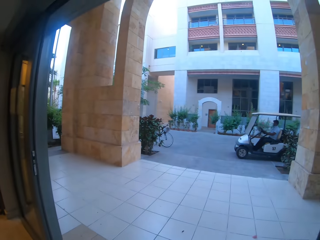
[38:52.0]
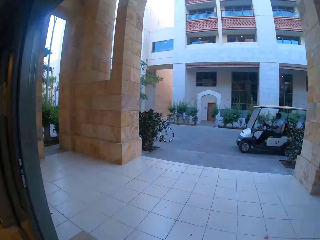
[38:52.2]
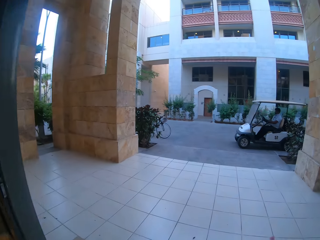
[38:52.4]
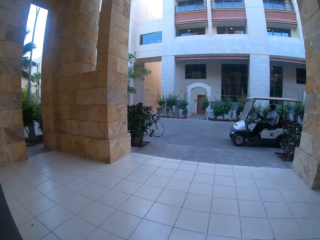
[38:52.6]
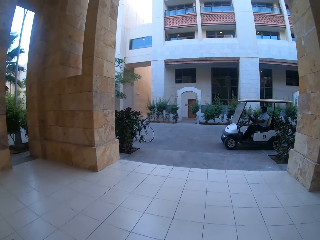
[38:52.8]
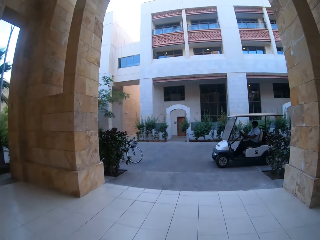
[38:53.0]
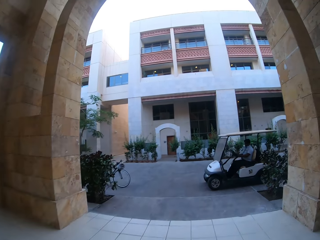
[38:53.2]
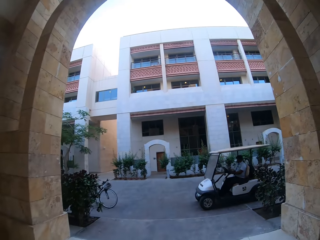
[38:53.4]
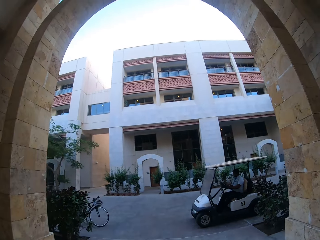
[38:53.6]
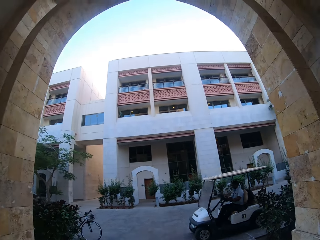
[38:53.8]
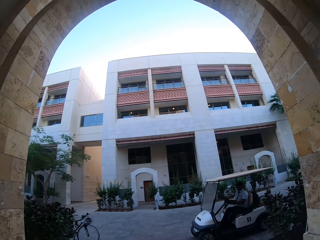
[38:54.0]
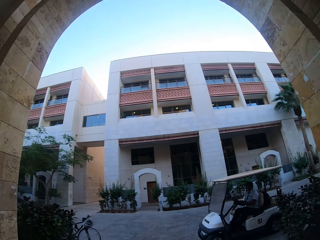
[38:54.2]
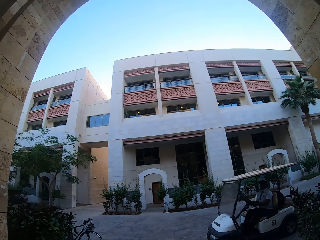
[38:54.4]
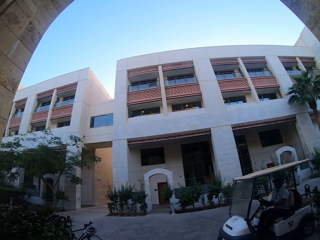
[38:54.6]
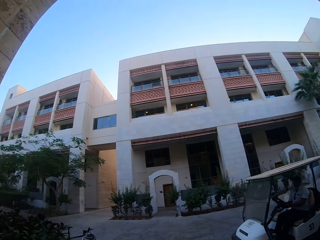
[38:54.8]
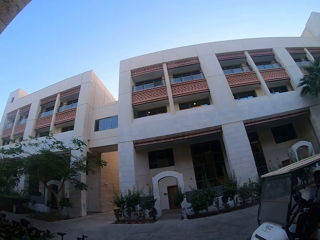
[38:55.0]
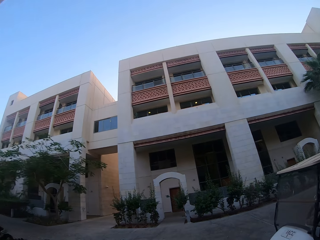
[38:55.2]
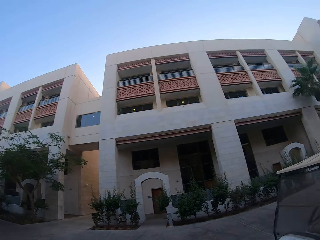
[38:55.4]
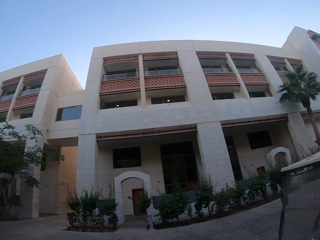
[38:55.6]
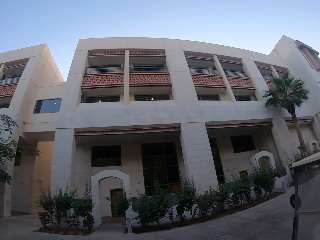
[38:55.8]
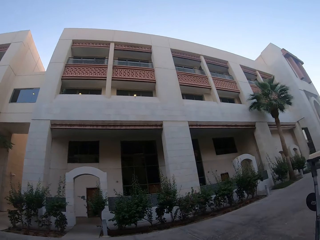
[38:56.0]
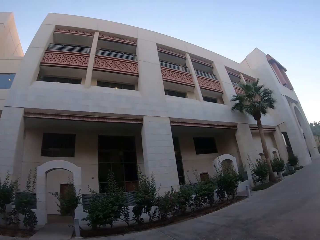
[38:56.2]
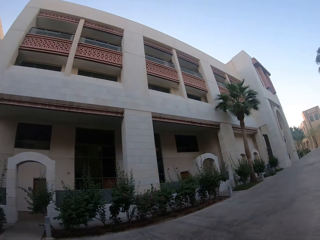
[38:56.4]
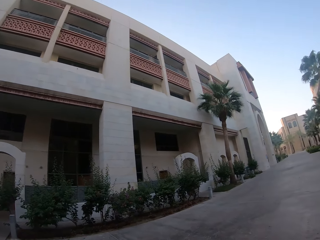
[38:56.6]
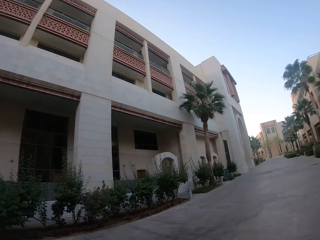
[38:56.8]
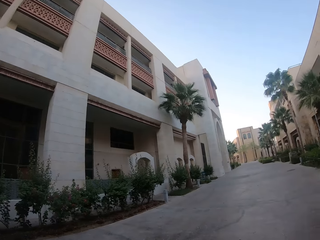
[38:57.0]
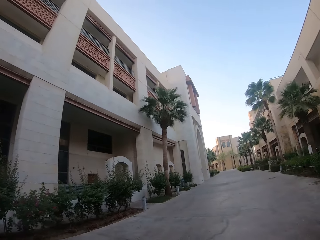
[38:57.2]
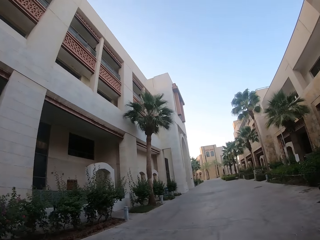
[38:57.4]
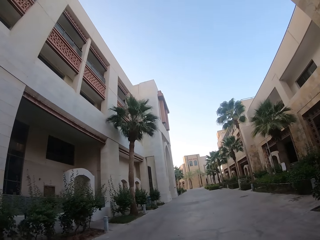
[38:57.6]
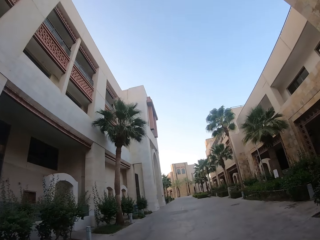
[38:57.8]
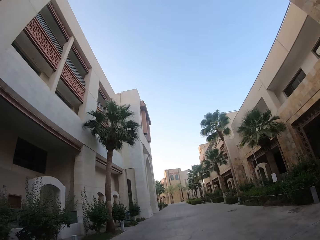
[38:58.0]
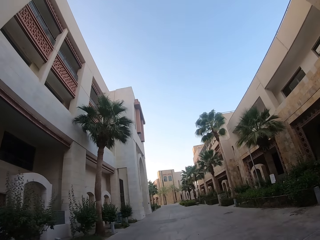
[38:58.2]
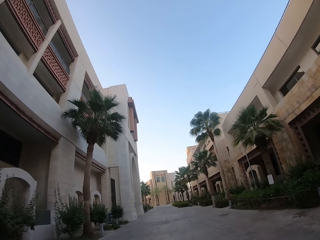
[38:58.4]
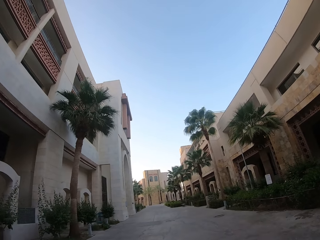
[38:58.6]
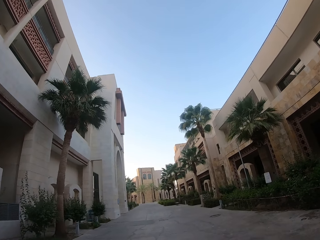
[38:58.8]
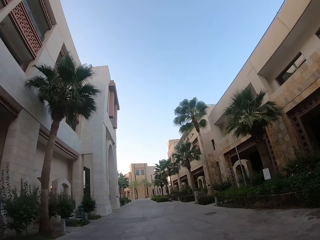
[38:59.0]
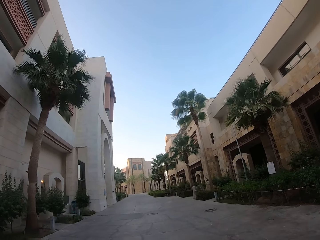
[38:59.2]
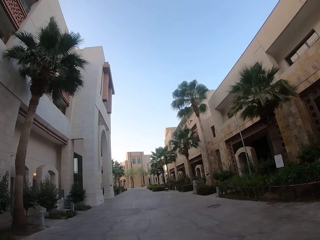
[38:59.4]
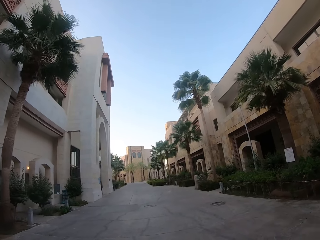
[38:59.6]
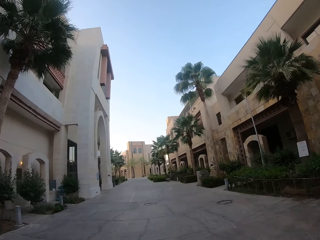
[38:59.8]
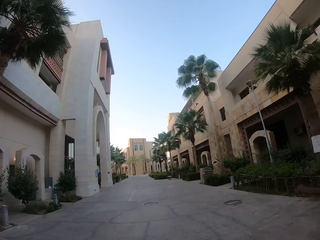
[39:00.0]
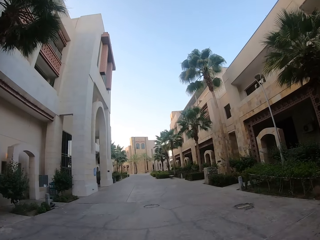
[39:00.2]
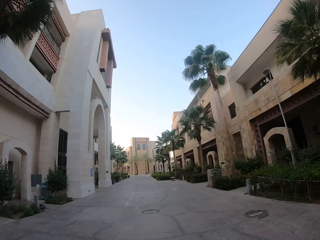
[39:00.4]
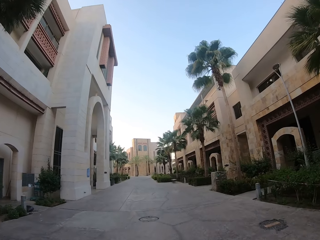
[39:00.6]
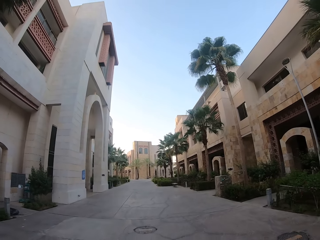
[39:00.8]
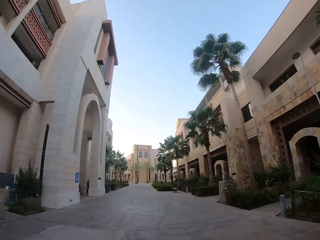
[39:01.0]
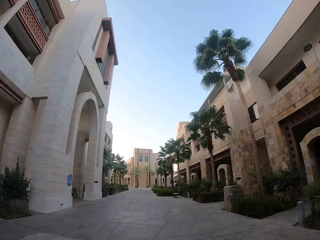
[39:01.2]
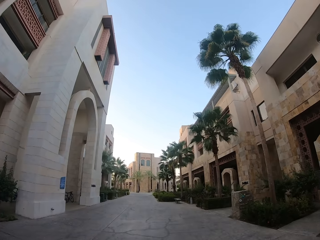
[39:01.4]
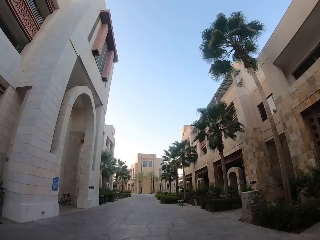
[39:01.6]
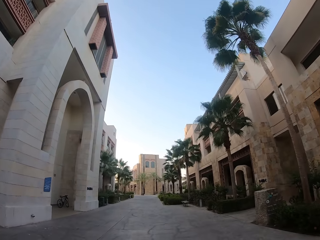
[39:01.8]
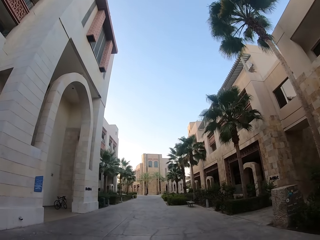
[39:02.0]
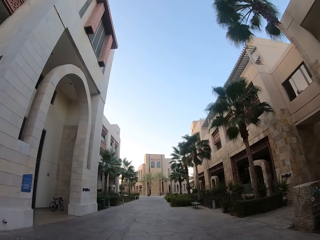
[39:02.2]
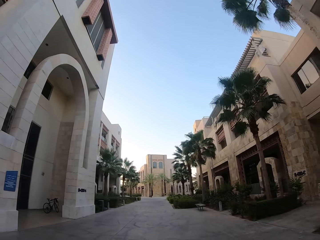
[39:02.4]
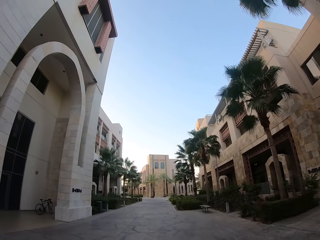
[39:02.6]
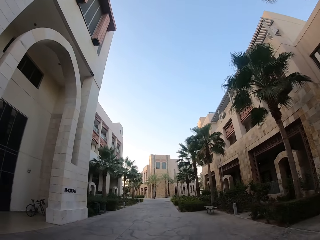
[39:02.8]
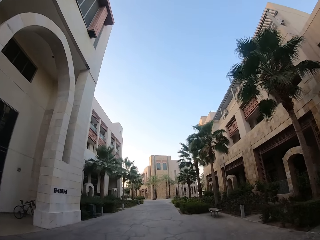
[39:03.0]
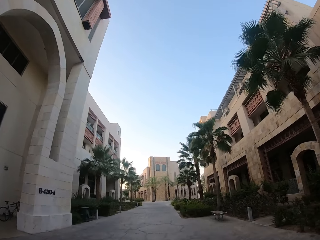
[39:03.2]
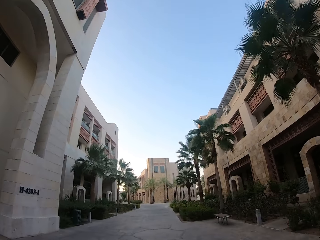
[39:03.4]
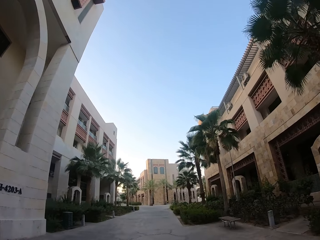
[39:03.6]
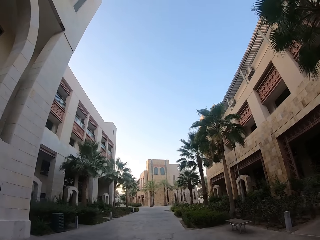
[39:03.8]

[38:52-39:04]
The camera wearer rides the bike. They cycle.

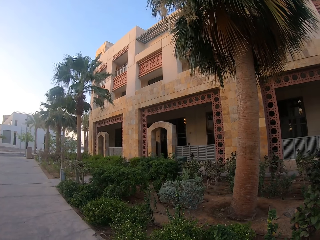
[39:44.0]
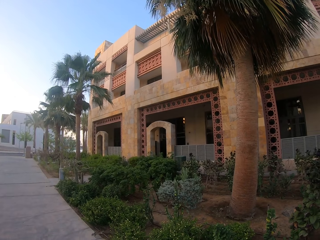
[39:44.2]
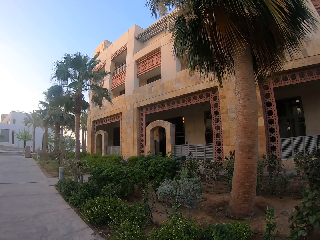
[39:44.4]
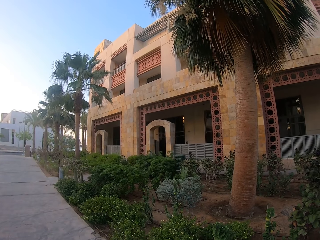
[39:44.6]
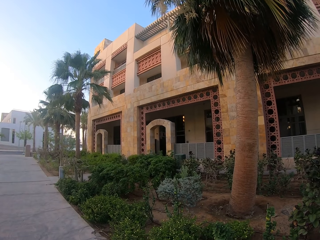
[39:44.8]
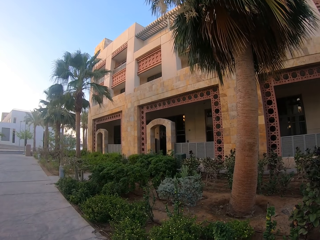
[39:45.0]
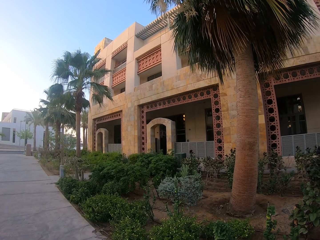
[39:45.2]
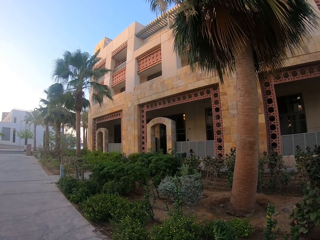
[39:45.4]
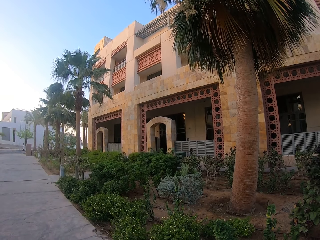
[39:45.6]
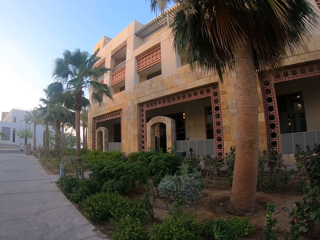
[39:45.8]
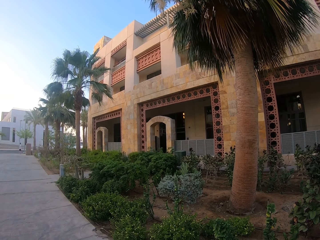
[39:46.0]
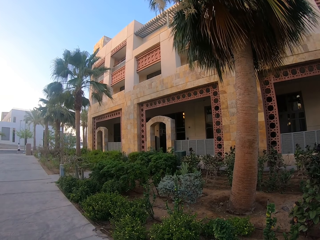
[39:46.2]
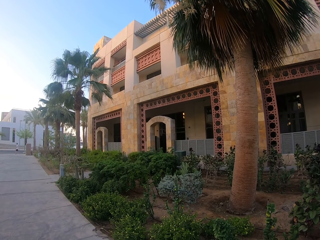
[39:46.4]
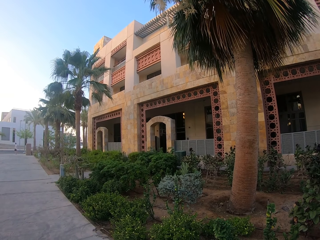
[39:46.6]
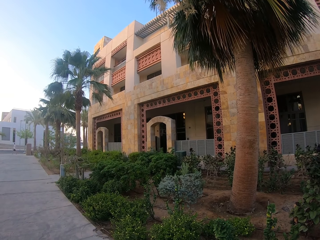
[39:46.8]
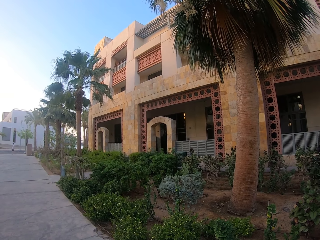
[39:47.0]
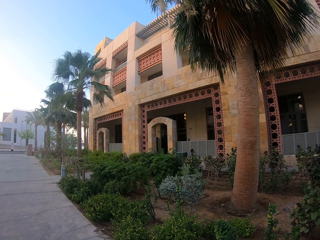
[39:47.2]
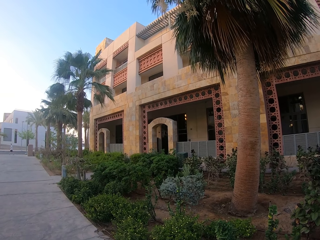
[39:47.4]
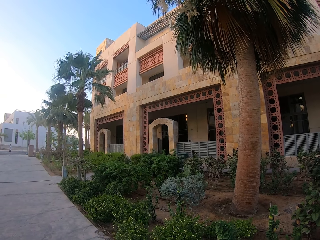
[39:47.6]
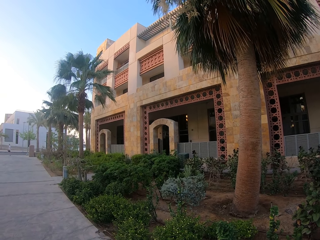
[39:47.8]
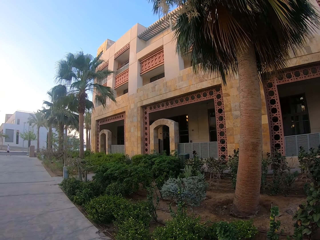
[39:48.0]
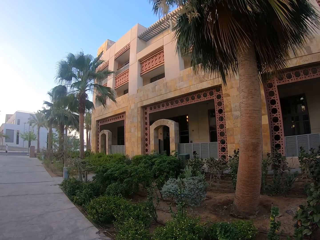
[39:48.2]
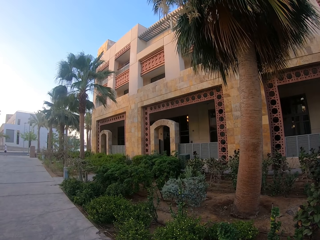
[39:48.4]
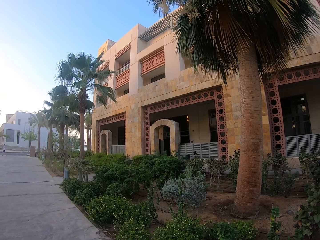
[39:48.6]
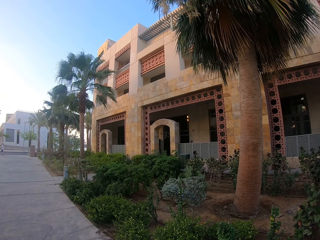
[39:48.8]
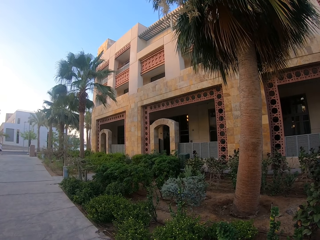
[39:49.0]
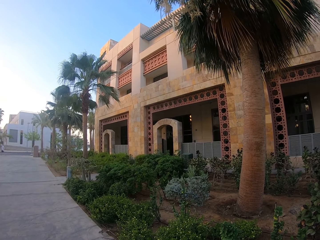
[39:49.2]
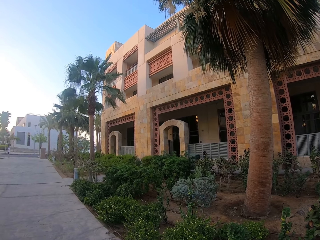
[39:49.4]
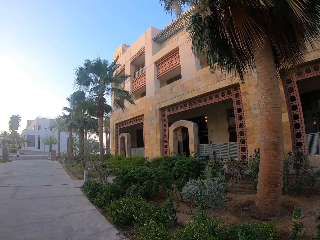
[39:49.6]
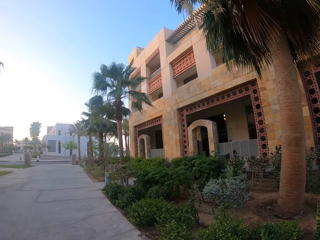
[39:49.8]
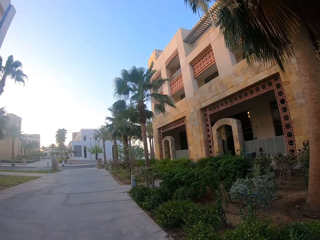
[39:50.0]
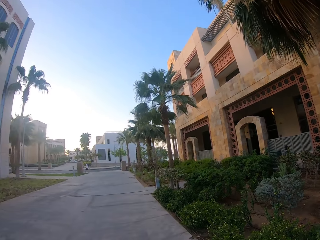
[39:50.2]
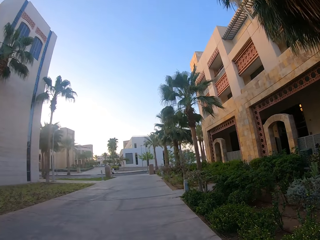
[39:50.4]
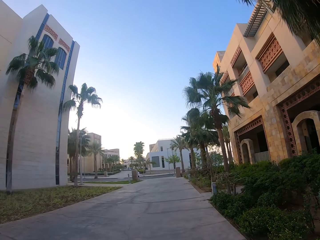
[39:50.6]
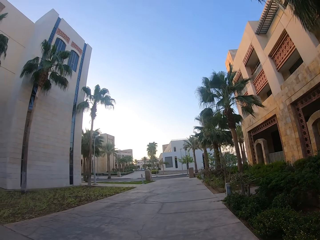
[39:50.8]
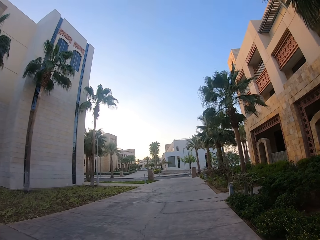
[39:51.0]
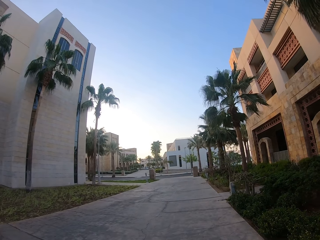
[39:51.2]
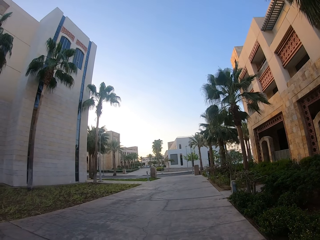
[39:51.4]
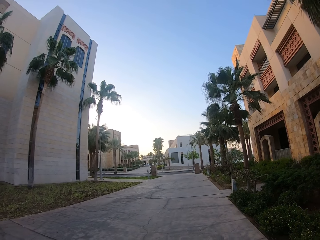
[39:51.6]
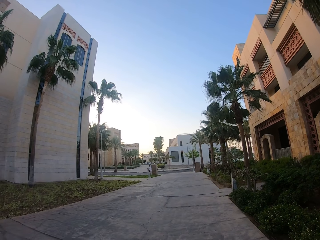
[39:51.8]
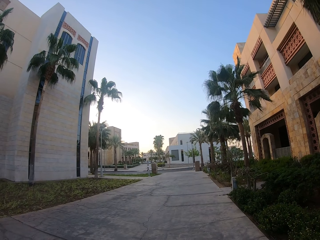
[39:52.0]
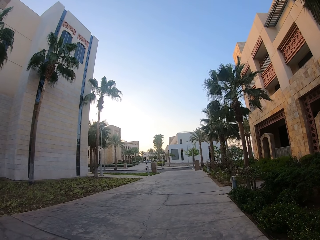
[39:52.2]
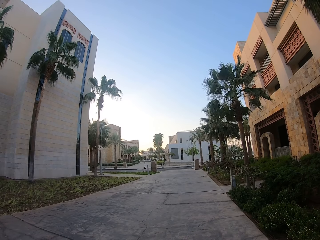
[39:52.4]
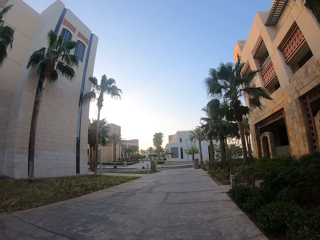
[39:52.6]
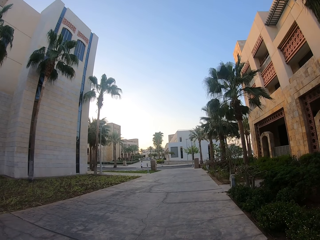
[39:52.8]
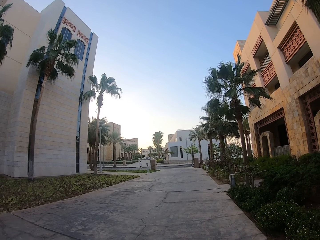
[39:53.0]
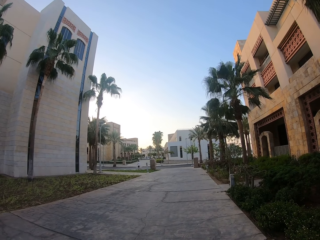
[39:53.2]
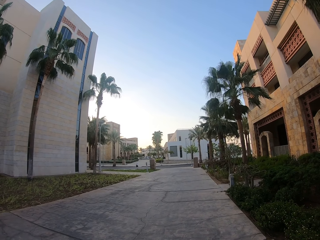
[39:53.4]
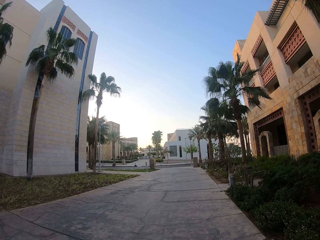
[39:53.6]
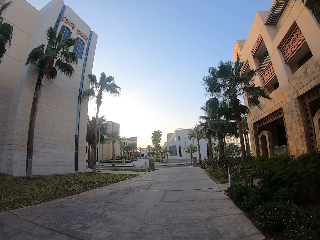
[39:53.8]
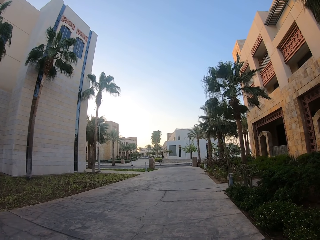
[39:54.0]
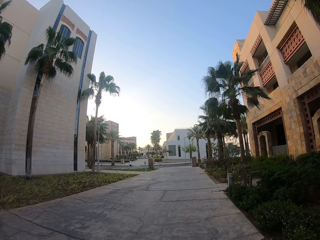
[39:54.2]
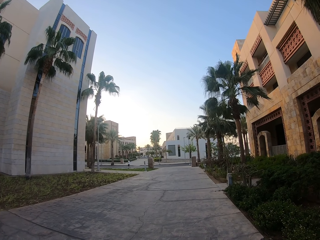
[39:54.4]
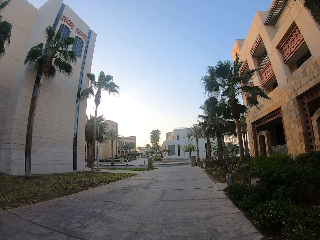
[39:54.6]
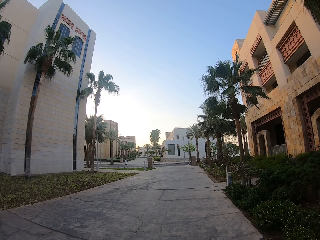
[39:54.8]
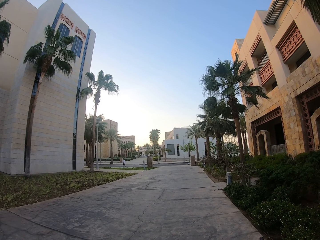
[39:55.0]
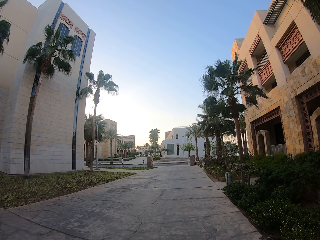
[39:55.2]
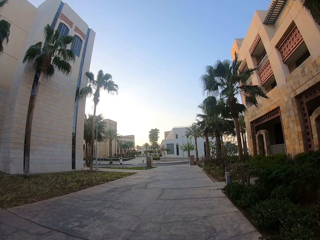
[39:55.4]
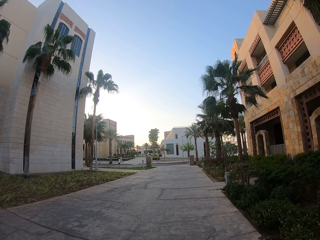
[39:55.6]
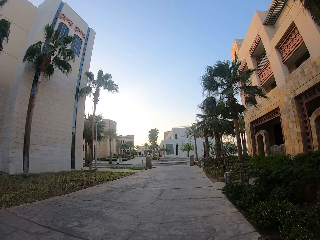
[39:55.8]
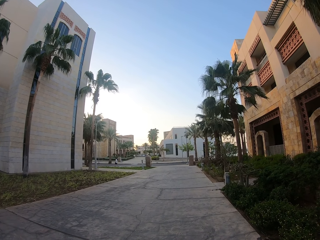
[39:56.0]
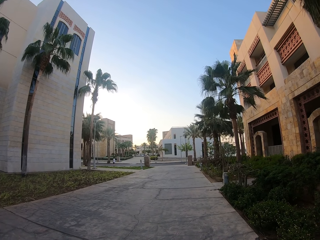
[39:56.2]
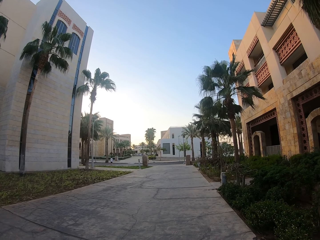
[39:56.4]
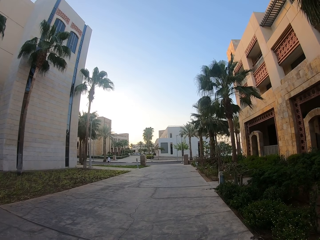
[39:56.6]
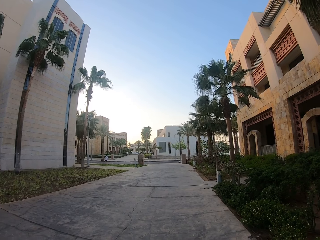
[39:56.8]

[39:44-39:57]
The camera wearer stops. They look around.
